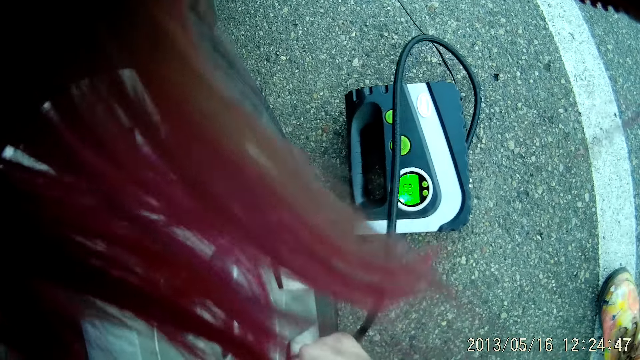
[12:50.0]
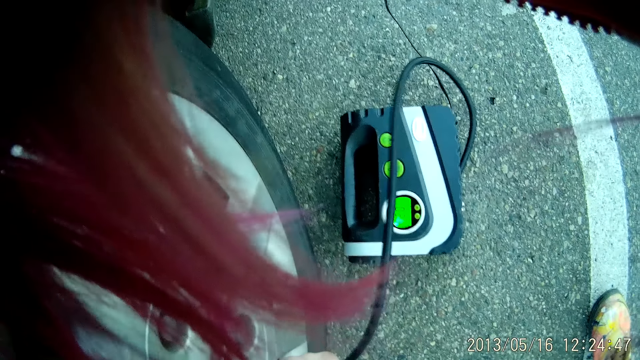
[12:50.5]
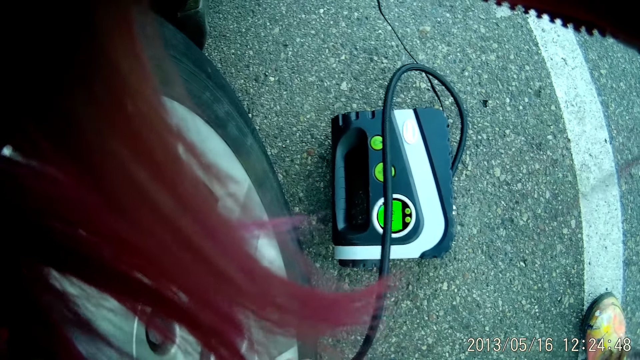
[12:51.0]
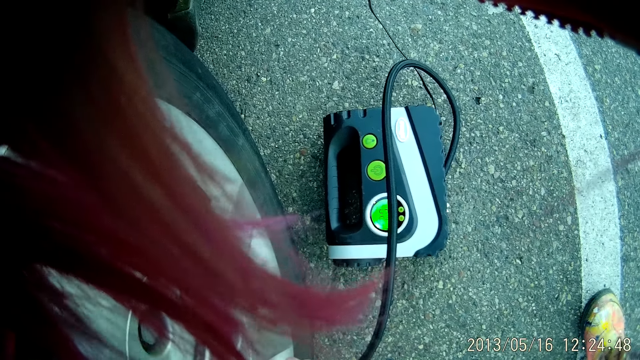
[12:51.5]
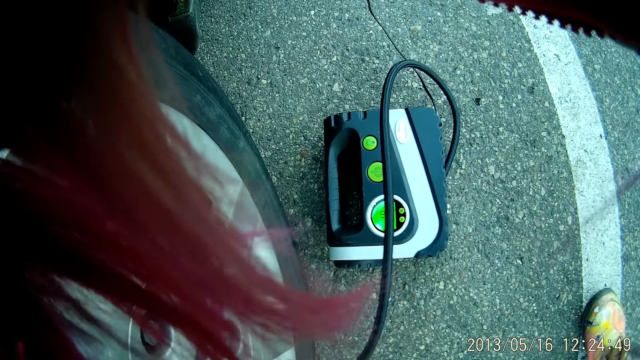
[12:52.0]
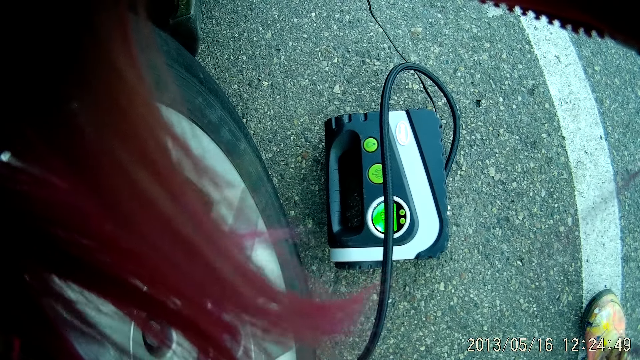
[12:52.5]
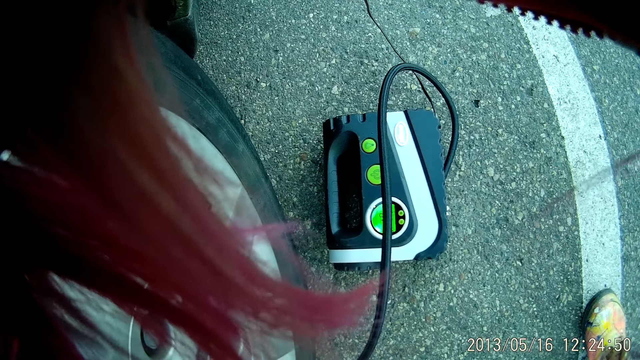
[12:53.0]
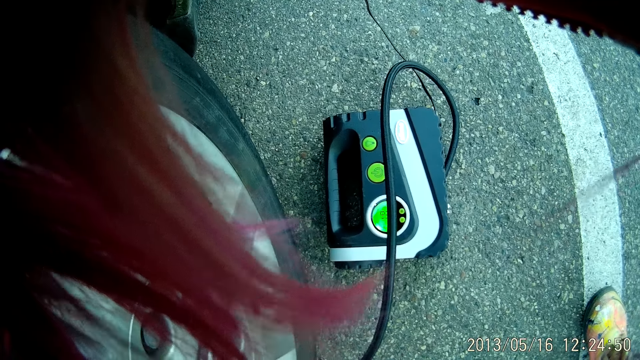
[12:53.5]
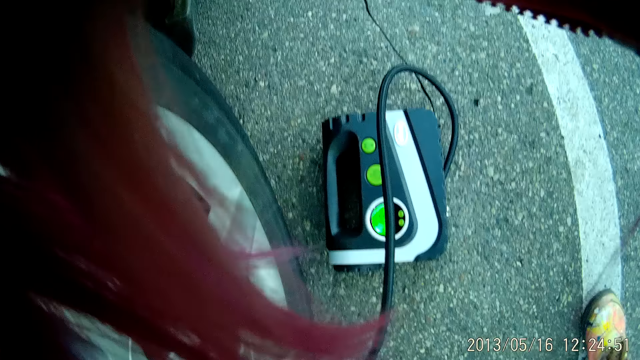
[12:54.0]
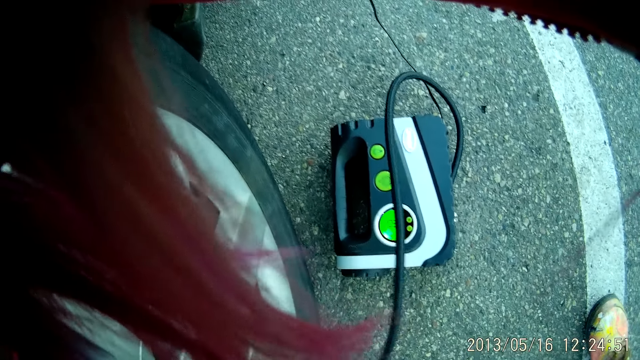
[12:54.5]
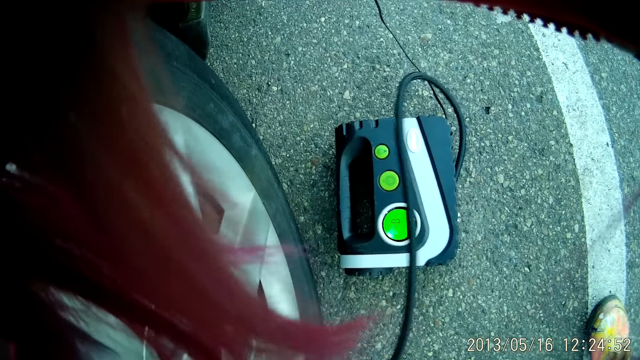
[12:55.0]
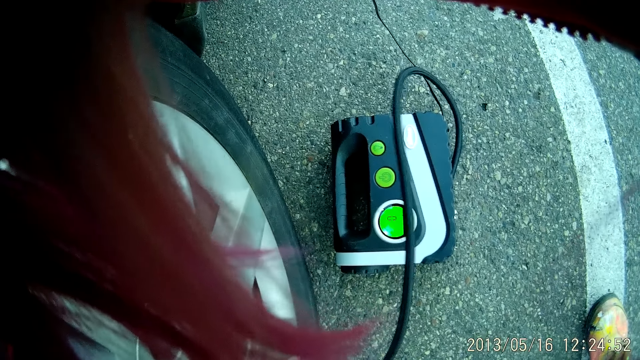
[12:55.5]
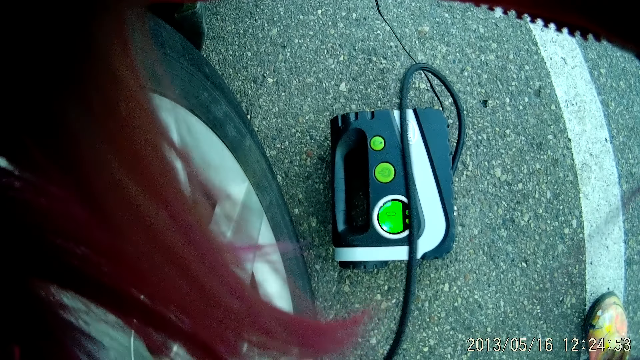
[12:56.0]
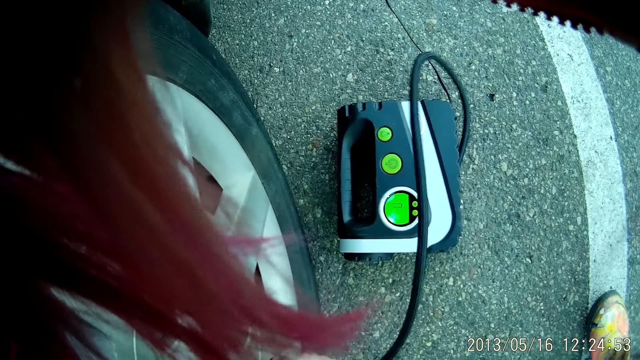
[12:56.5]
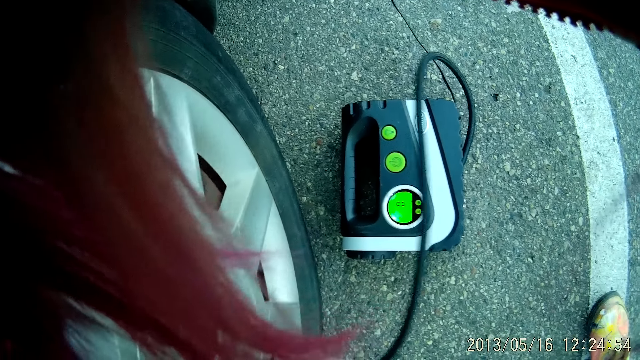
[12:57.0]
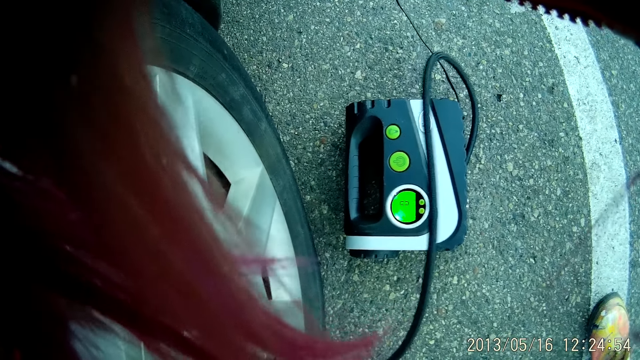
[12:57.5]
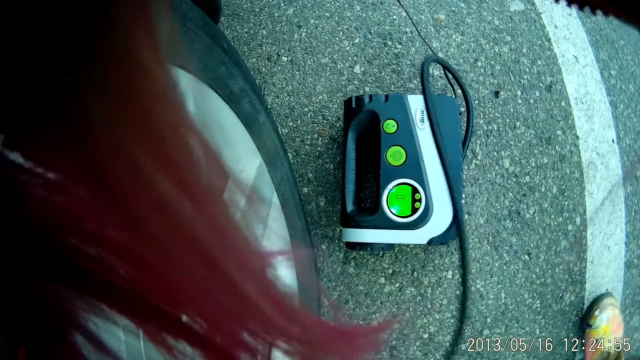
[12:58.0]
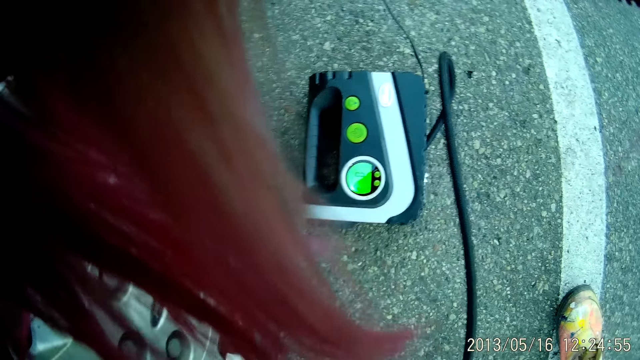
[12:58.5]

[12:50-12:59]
The camera wearer does something. They put pressure on the tyre with the pressure pump.

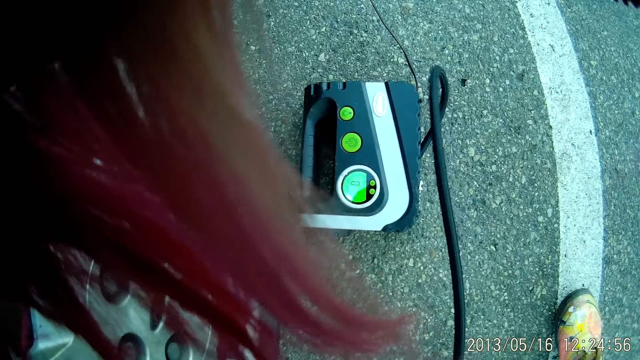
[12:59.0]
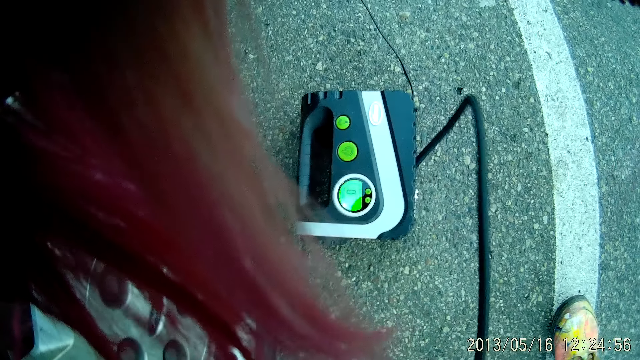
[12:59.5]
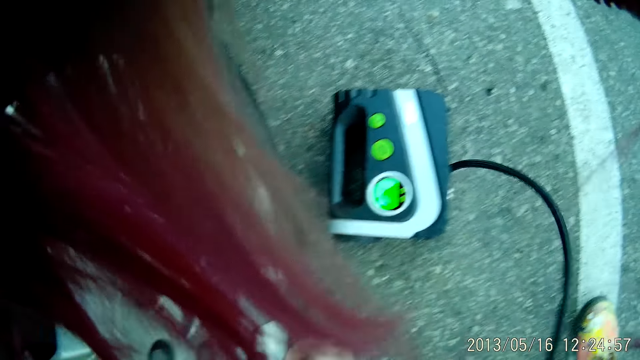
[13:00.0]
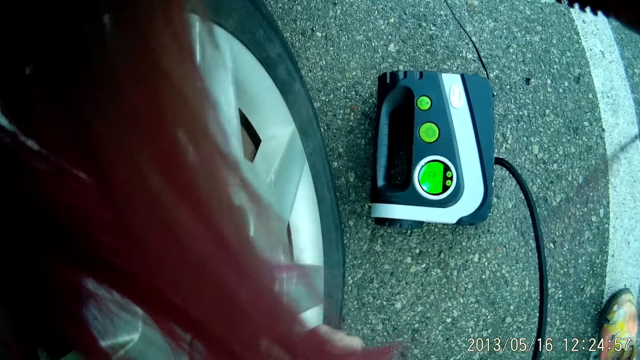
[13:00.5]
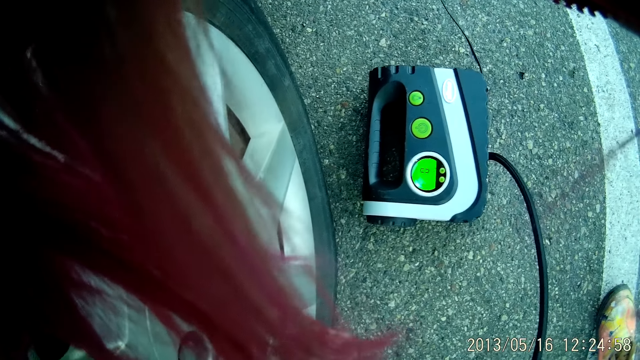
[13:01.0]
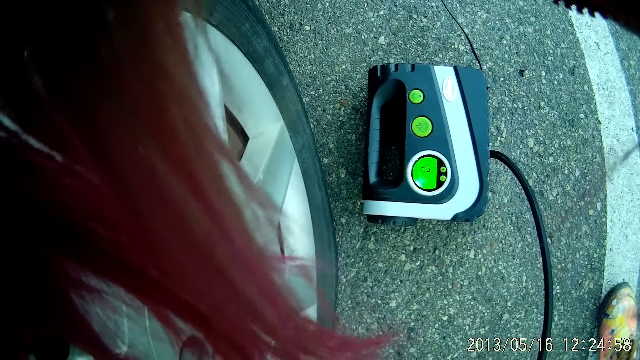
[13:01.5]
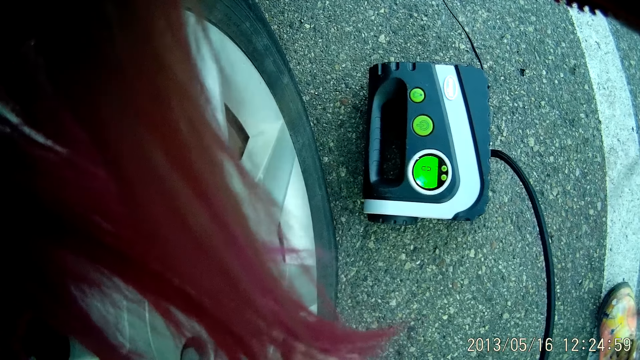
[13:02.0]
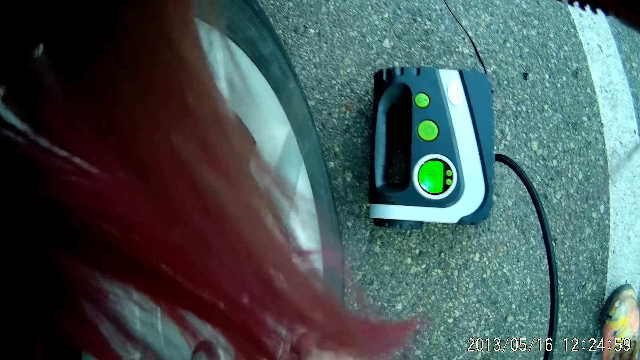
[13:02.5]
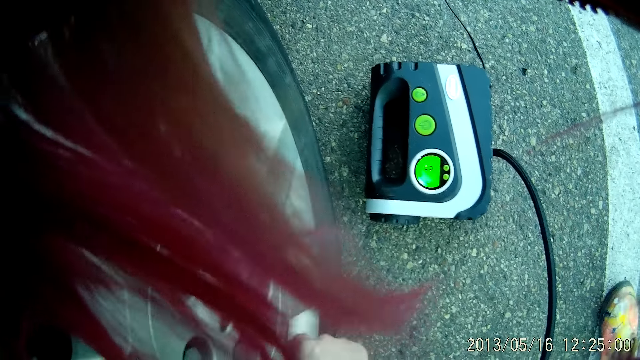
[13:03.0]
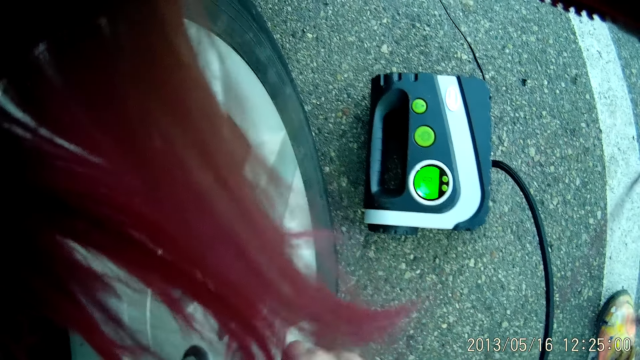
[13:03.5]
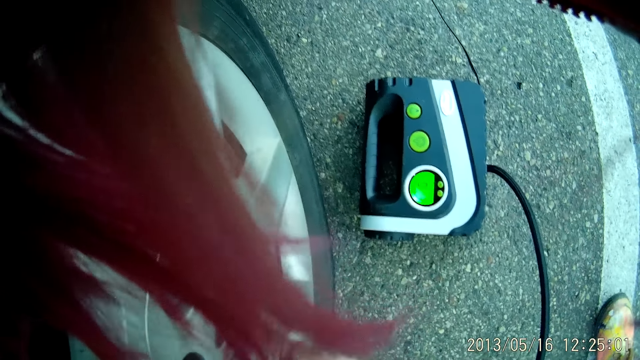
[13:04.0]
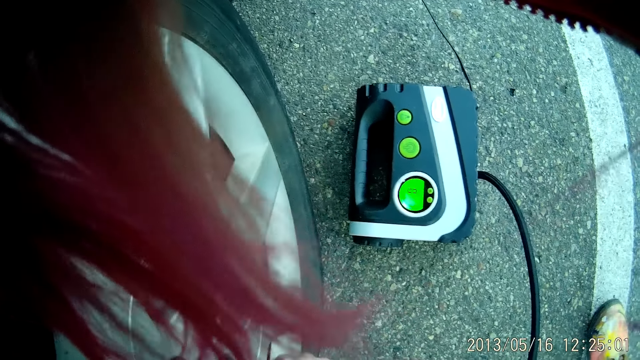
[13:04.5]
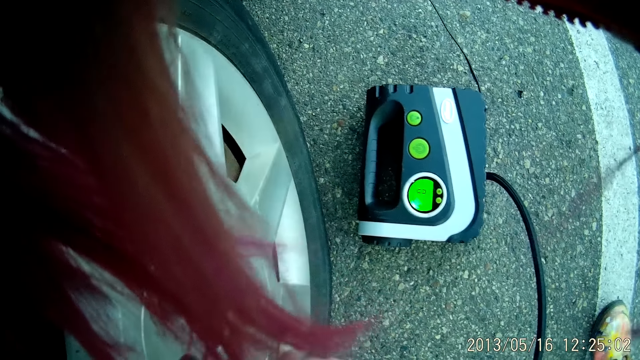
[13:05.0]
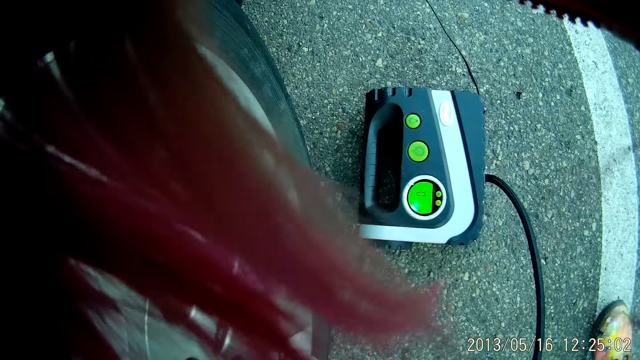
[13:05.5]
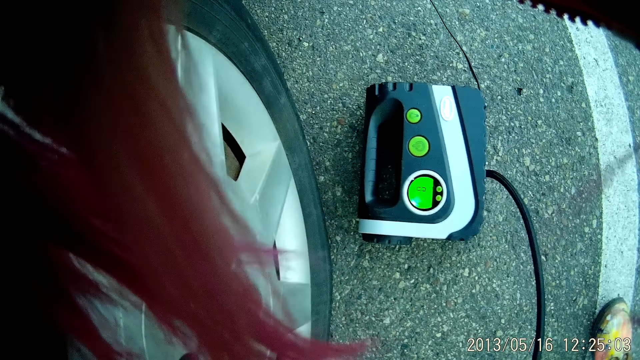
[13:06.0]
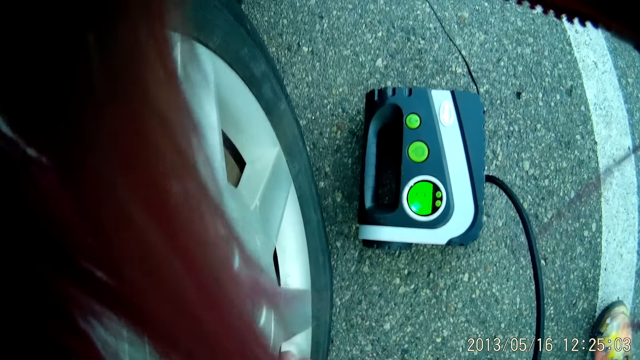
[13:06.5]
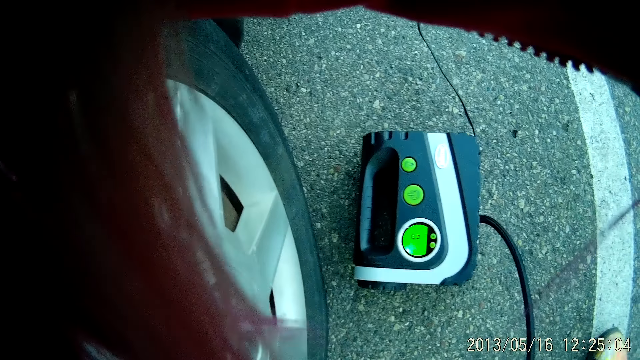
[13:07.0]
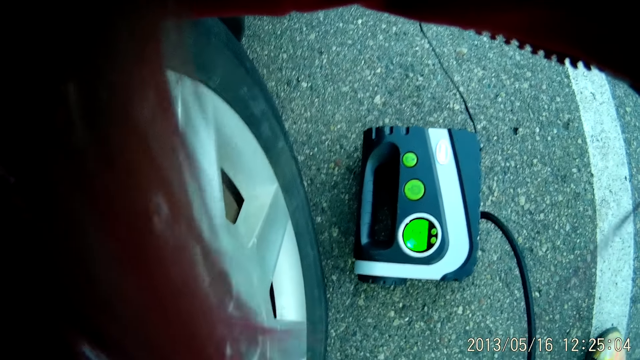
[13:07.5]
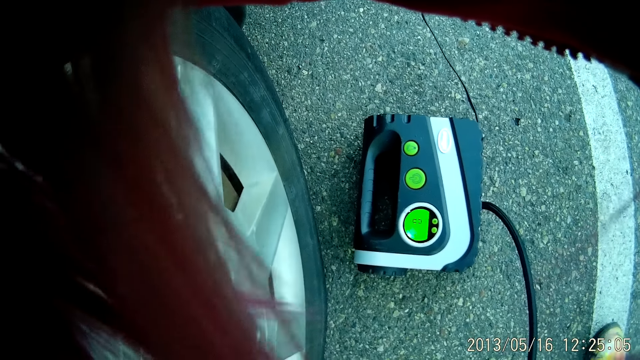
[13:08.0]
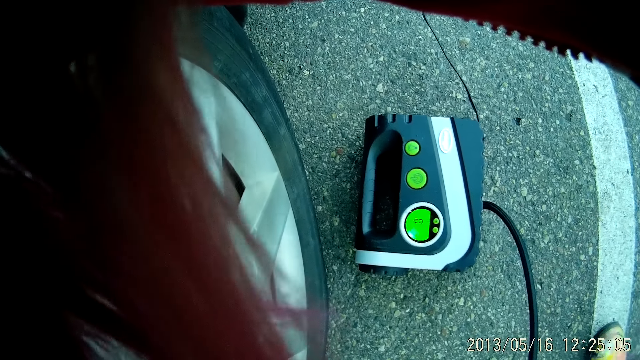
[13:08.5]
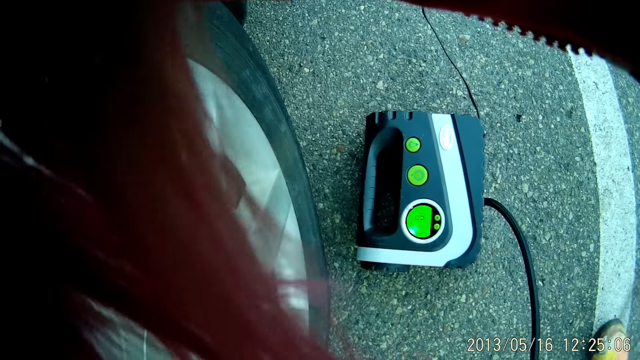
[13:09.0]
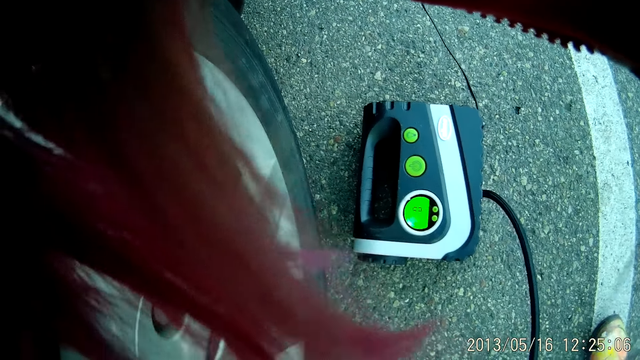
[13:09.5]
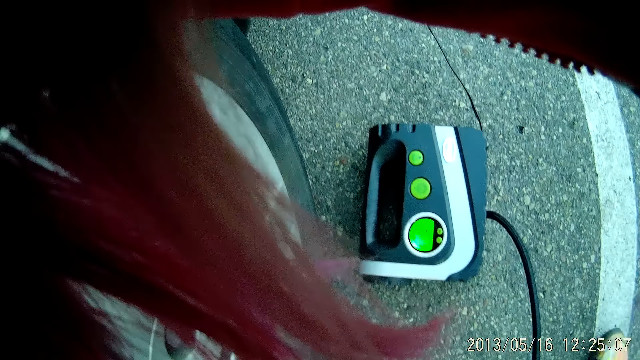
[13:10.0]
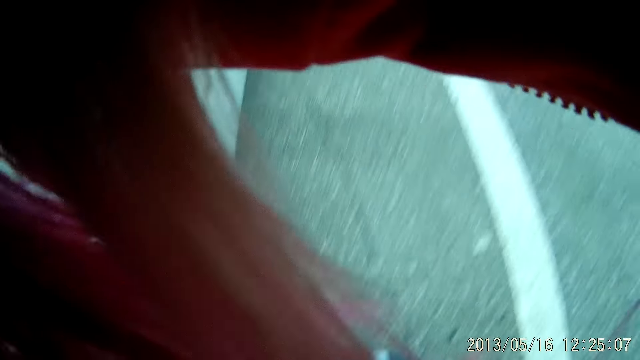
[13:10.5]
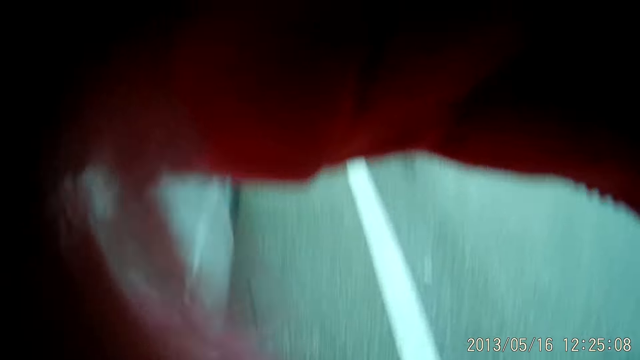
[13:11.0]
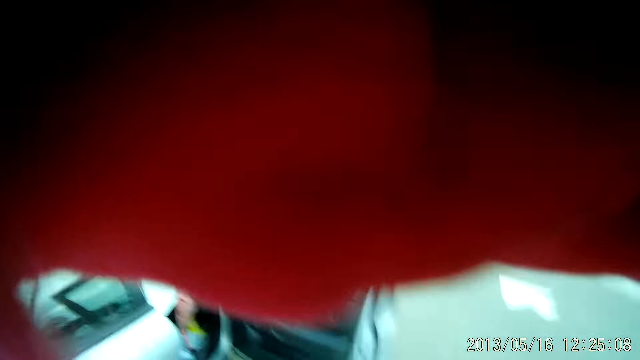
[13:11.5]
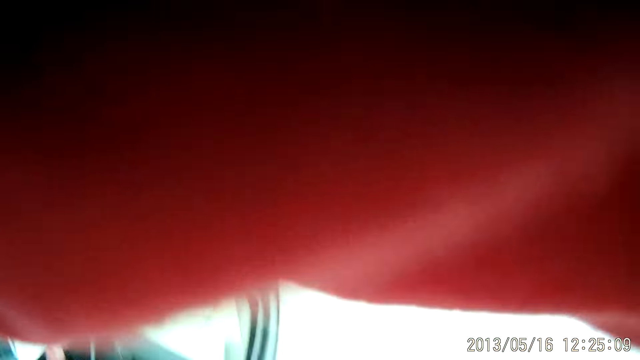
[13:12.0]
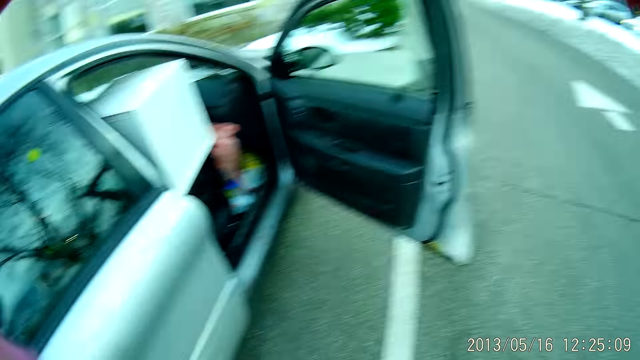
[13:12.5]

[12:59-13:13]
The camera wearer fixes the hose into the valve of the tire with her right hand. She adjusts the pressure pump. She tightens the hose on the valve of the tire with her right hand. She puts pressure on the tyre with the pressure pump. She looks around.
